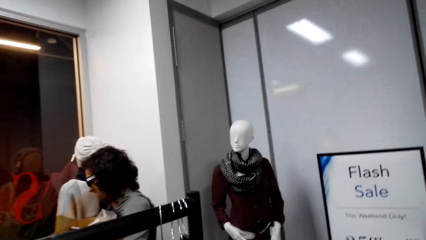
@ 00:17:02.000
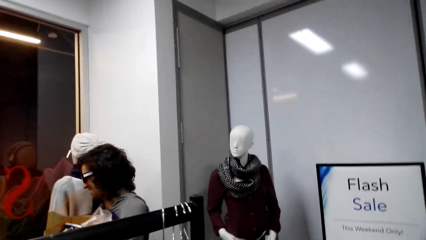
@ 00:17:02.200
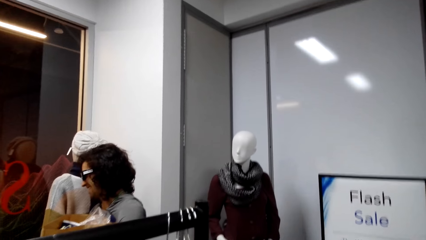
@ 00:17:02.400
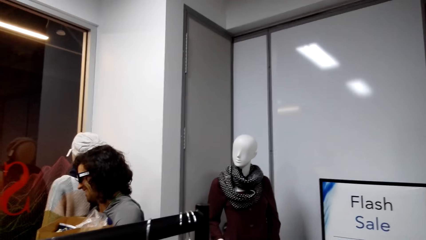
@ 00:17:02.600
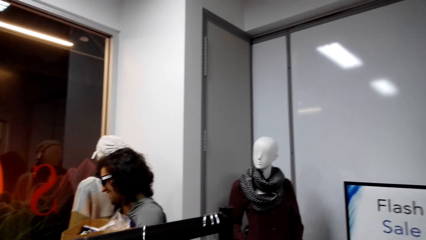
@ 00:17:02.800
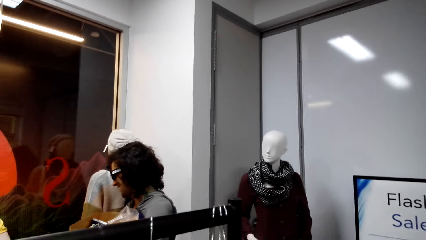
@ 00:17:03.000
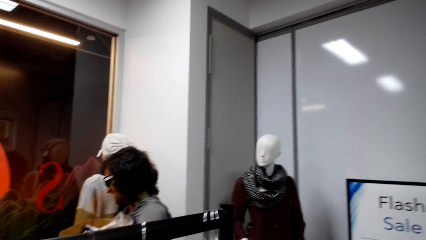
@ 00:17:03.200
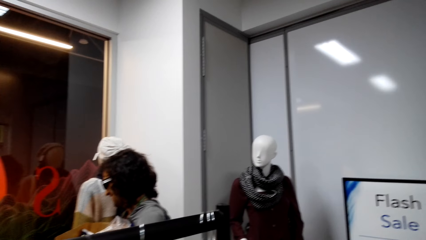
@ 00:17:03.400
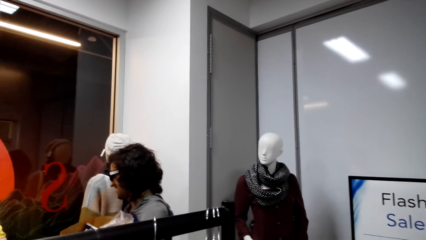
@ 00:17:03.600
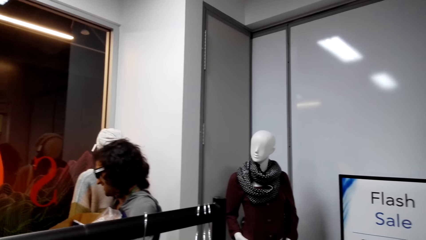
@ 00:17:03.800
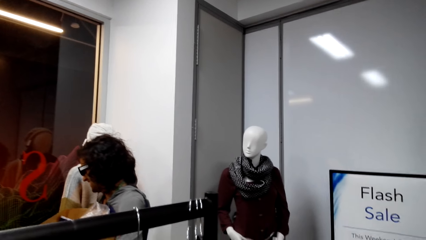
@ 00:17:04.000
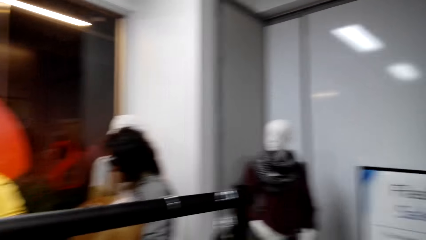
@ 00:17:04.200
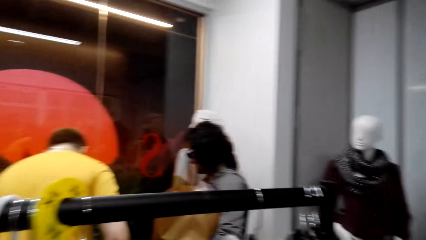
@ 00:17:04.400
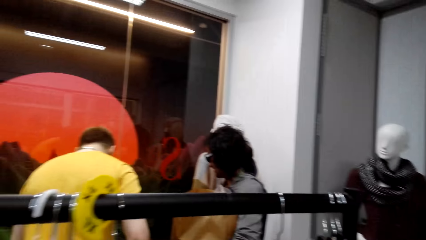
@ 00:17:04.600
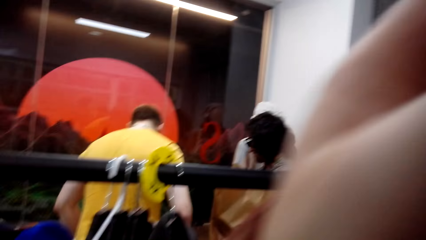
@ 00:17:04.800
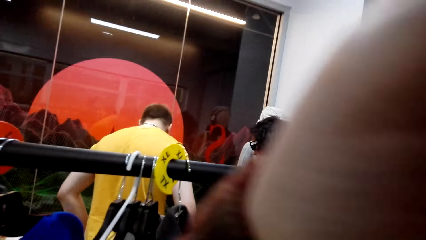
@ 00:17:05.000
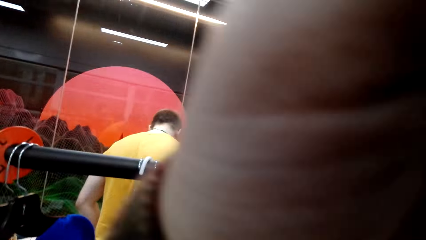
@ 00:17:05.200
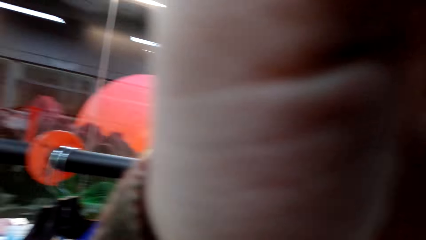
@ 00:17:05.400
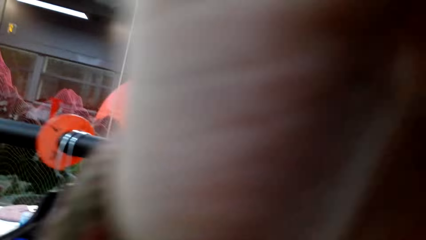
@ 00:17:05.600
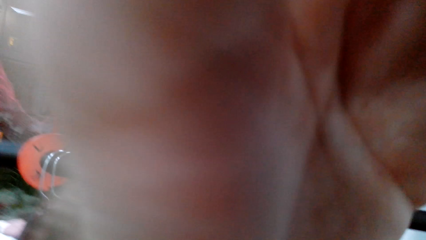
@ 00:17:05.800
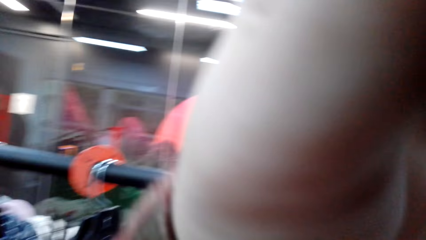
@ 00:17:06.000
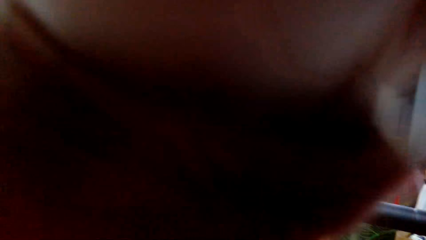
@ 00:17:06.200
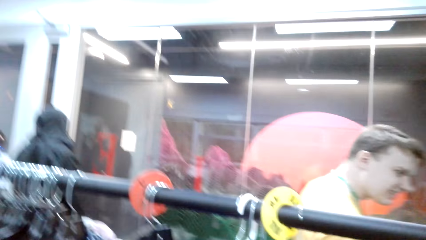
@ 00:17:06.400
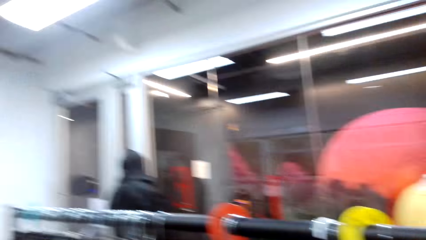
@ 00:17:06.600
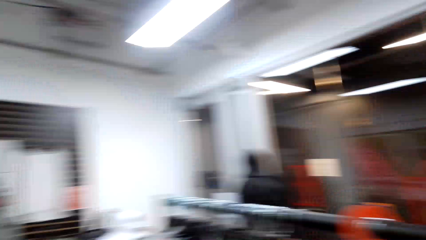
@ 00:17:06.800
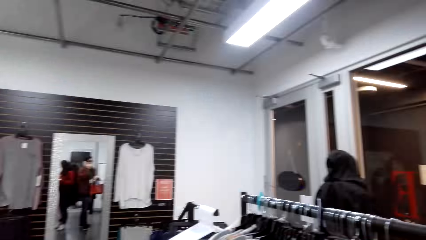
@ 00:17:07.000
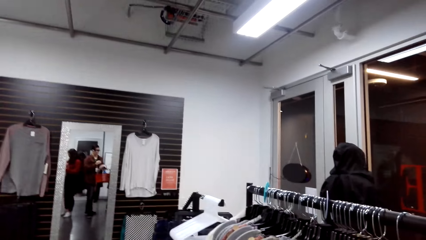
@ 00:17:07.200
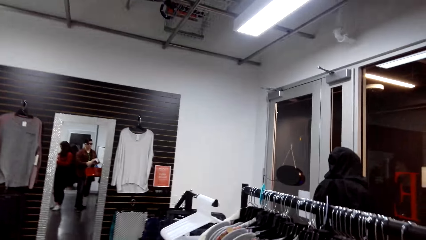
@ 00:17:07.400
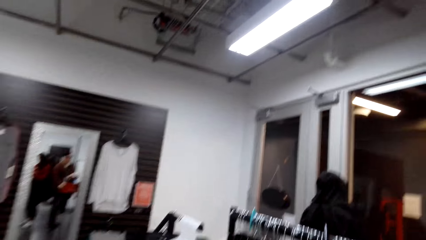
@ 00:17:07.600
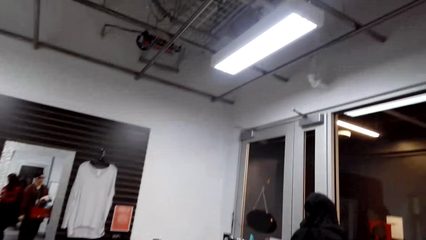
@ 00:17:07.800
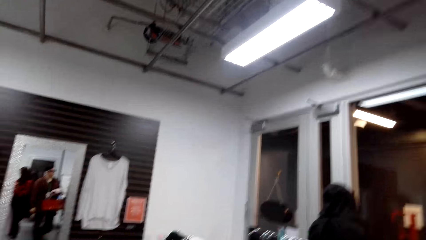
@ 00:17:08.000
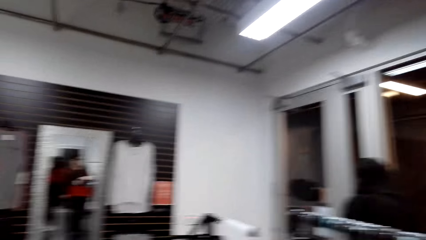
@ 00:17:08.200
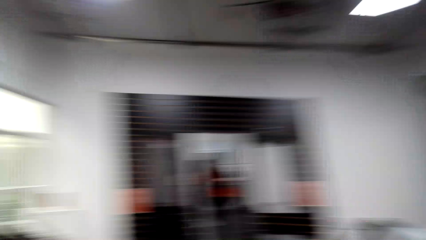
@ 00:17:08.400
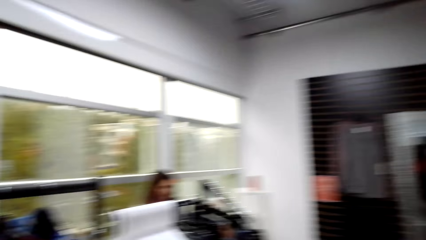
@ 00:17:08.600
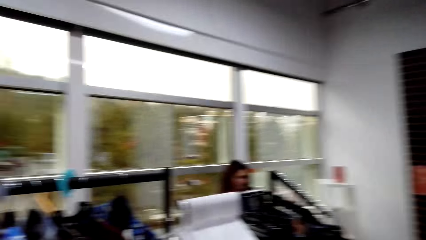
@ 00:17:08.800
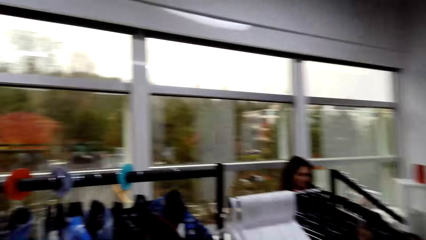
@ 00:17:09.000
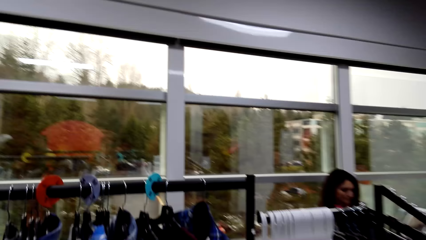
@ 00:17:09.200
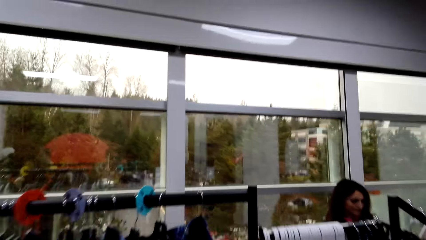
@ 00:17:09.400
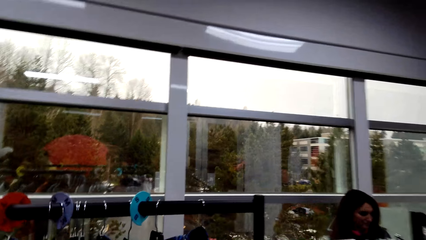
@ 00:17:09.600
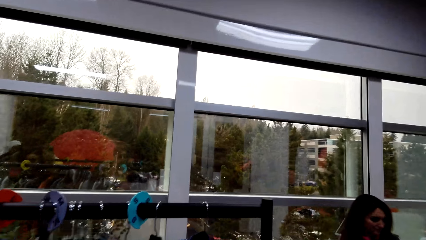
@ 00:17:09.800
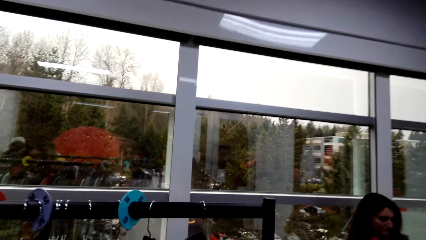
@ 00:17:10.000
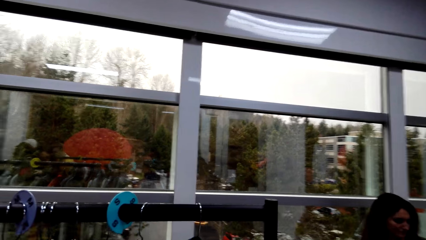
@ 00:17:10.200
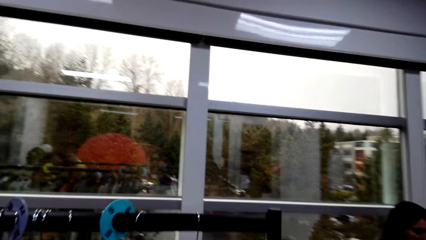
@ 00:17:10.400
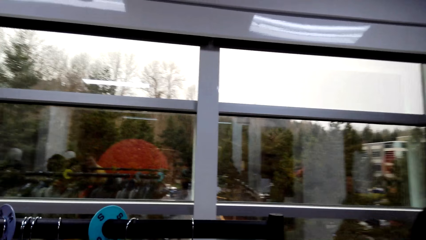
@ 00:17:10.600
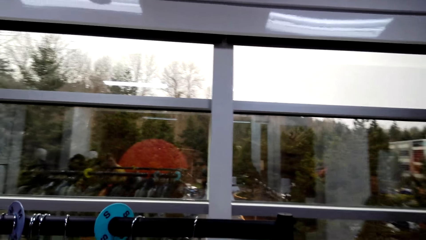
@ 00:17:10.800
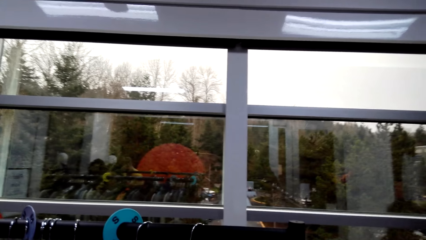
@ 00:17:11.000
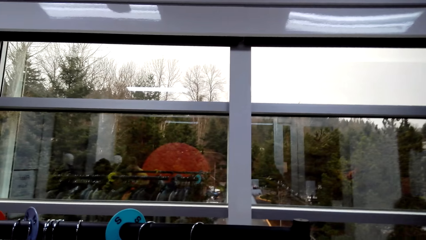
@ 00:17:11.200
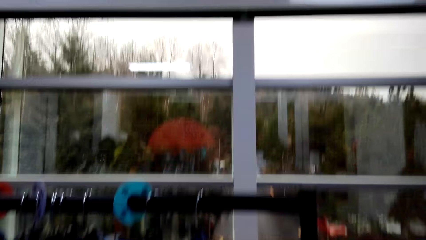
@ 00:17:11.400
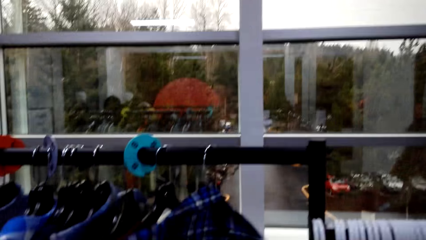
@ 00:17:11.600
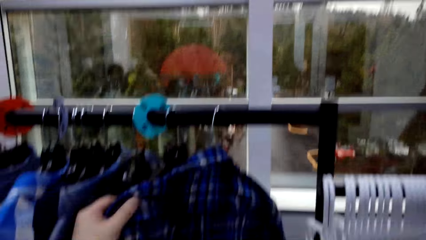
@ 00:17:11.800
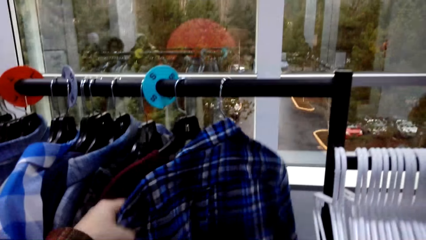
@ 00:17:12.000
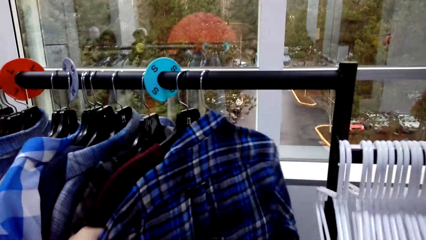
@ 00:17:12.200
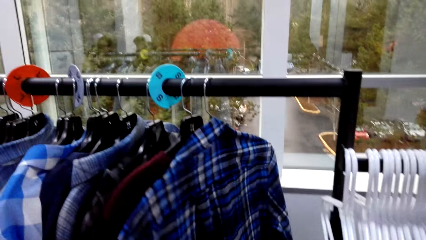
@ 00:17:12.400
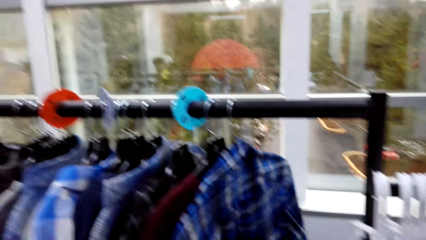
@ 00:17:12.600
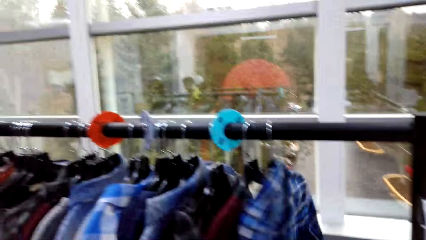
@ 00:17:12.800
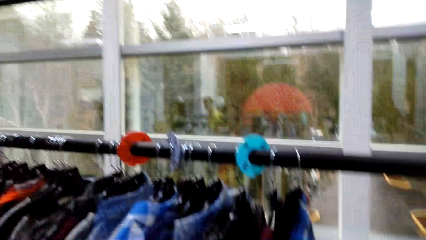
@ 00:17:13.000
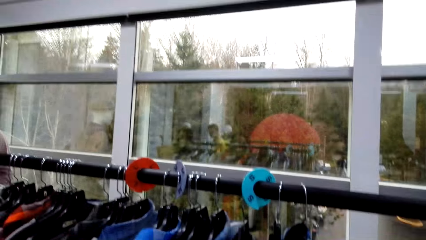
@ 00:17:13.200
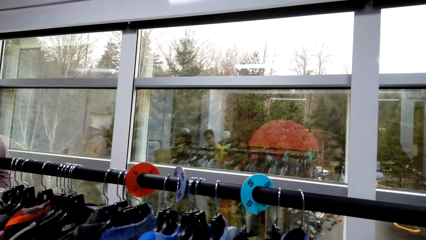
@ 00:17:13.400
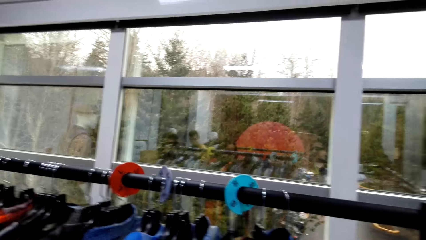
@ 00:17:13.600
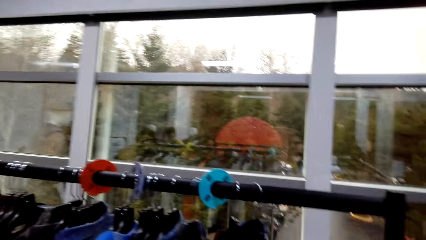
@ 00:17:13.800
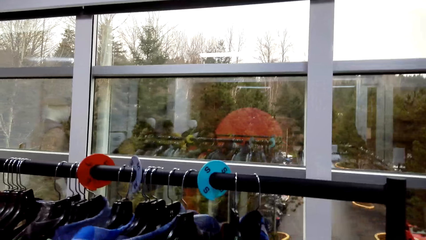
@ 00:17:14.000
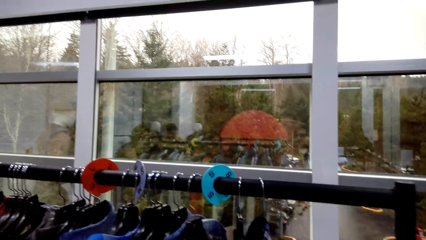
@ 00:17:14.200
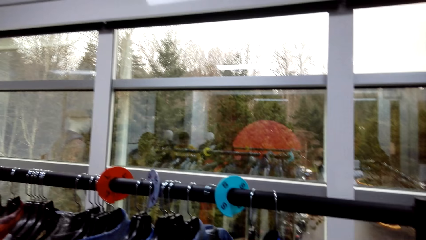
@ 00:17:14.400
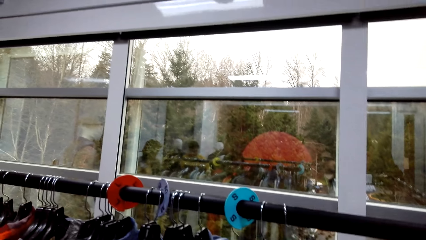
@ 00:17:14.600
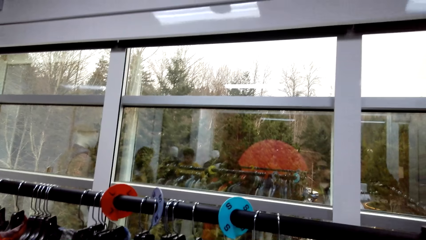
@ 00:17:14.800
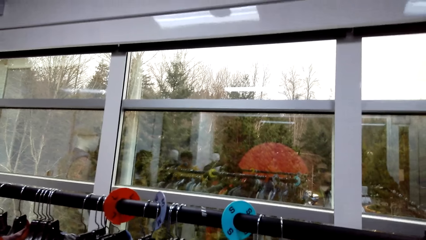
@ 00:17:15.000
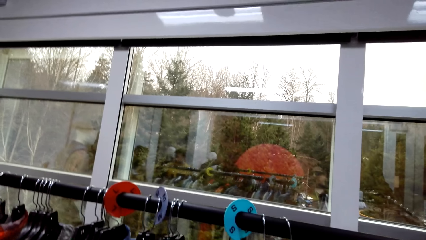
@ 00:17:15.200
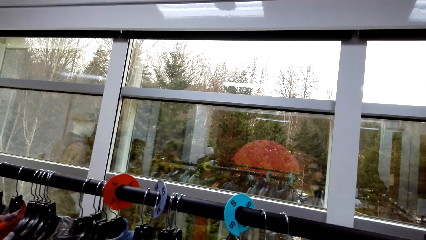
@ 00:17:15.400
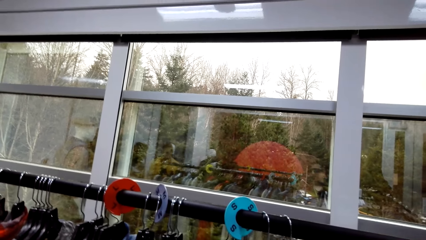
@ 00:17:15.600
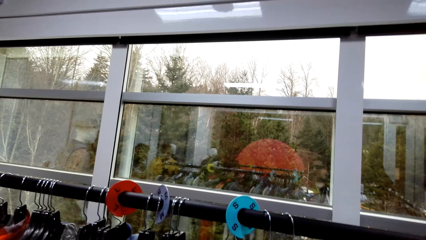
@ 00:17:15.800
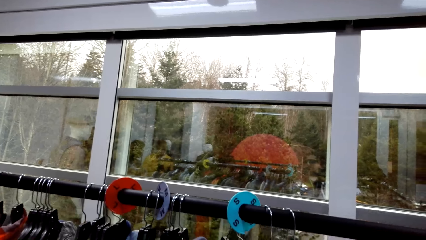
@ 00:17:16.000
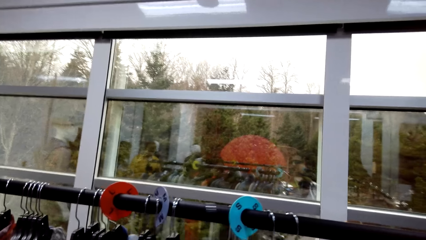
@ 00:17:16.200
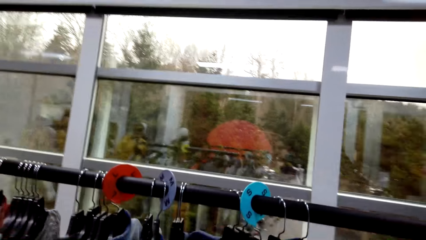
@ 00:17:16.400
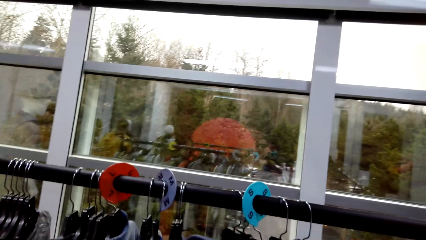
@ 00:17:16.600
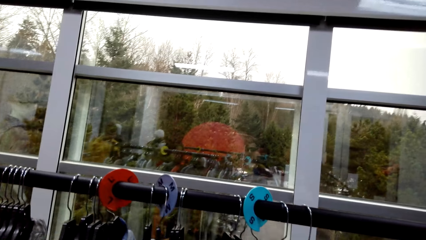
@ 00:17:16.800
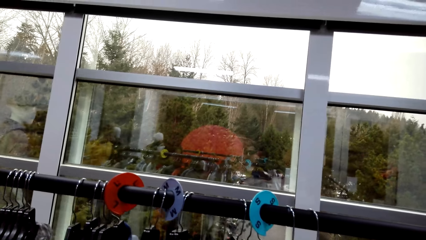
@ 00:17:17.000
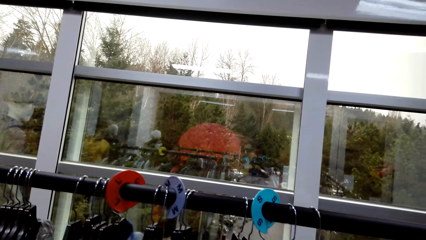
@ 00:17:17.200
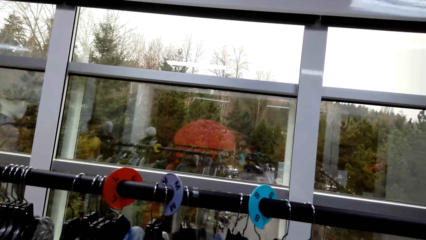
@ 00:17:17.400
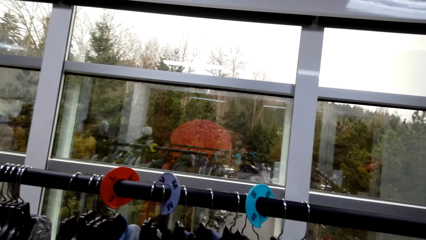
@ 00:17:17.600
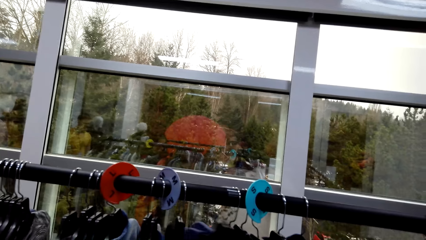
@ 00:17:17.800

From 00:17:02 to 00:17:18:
The camera wearer looks at a person and talks to the person. They adjust the camera. They look around the supermarket. They walk around the supermarket. They move the clothes on the metal rail.
